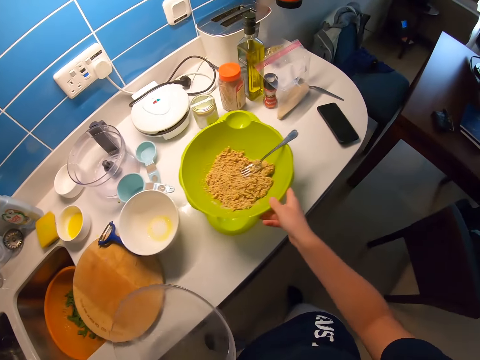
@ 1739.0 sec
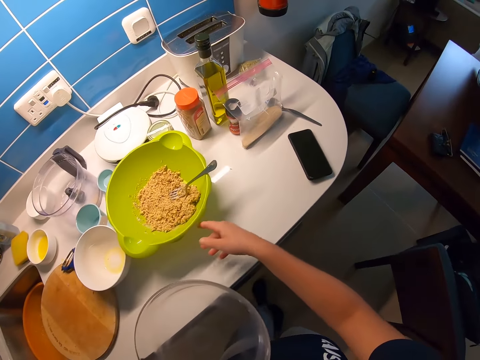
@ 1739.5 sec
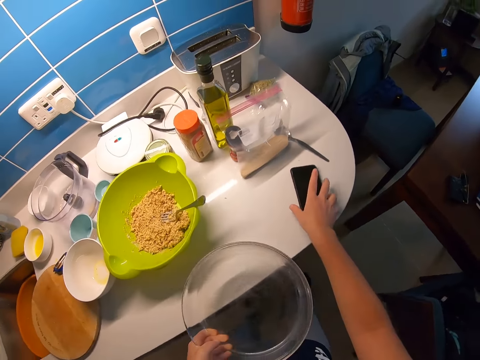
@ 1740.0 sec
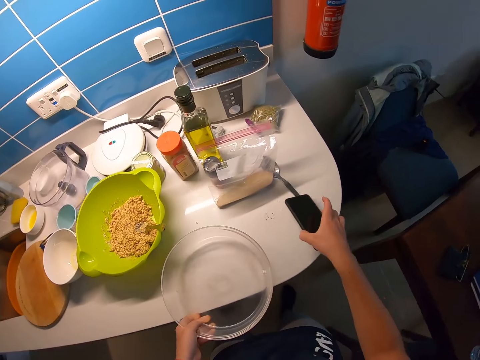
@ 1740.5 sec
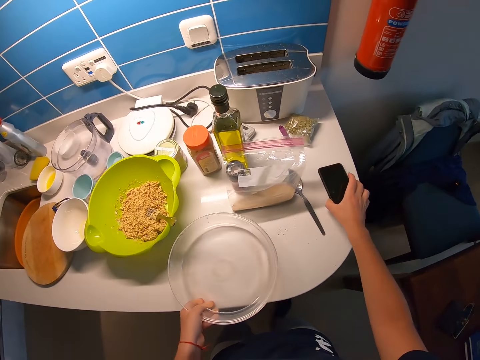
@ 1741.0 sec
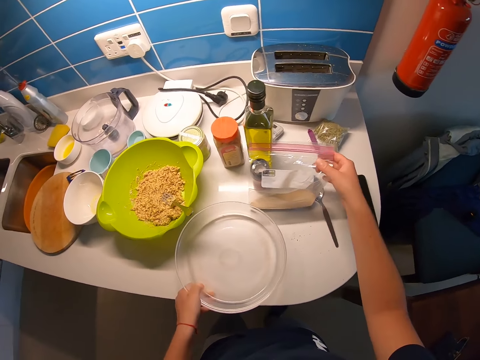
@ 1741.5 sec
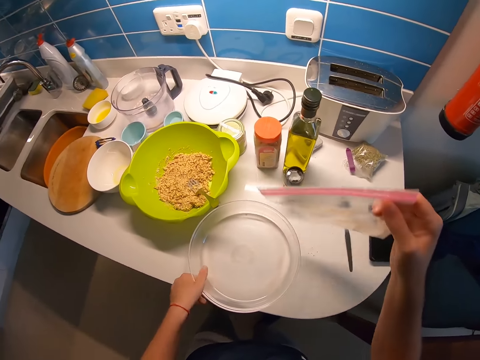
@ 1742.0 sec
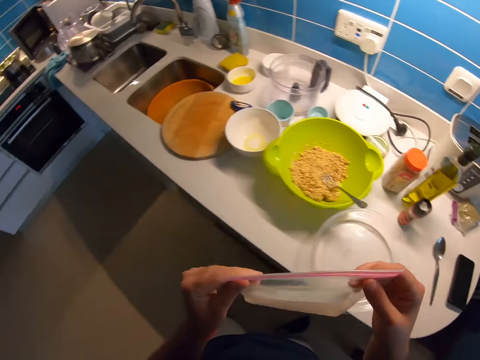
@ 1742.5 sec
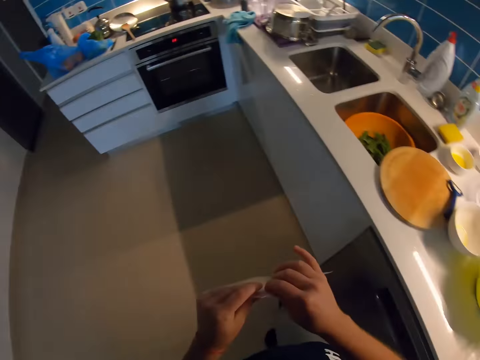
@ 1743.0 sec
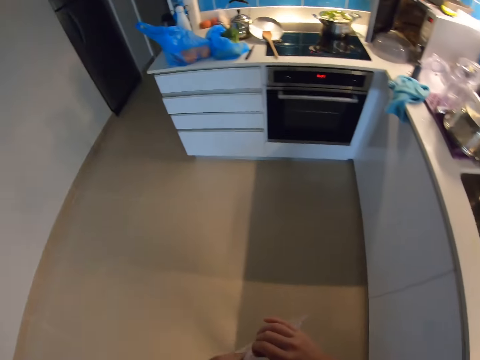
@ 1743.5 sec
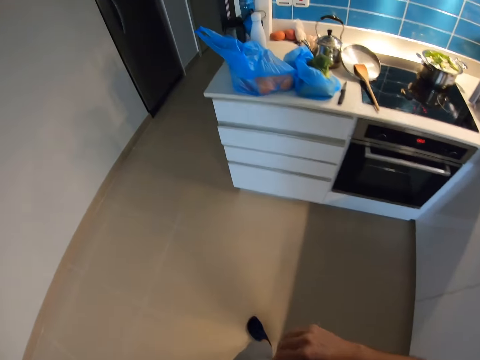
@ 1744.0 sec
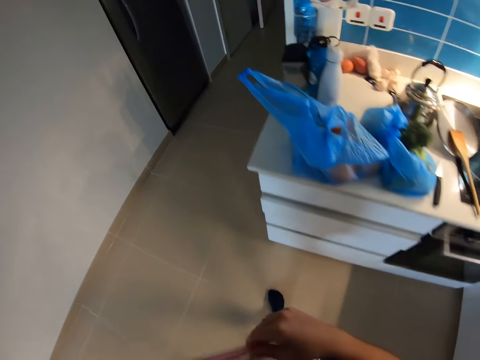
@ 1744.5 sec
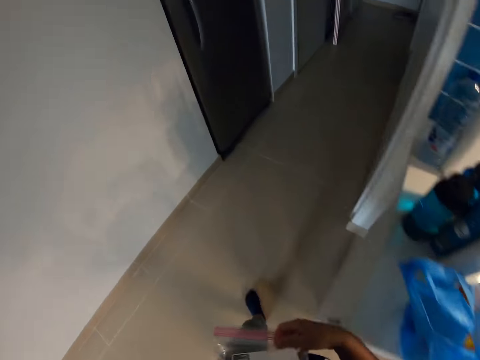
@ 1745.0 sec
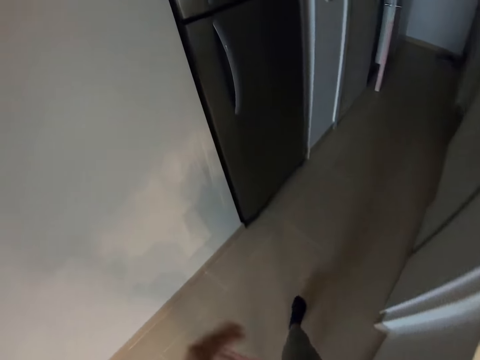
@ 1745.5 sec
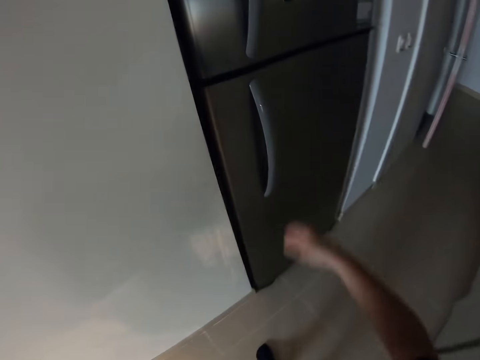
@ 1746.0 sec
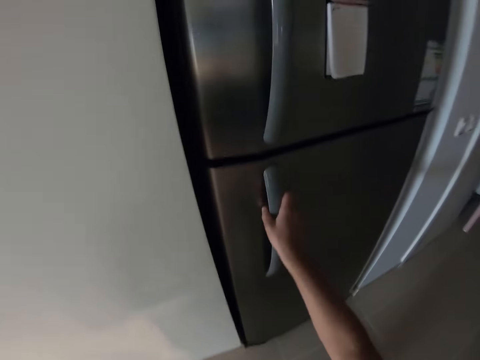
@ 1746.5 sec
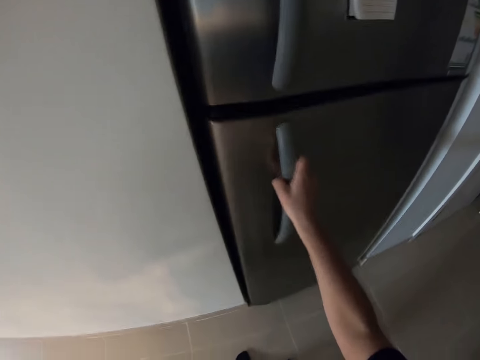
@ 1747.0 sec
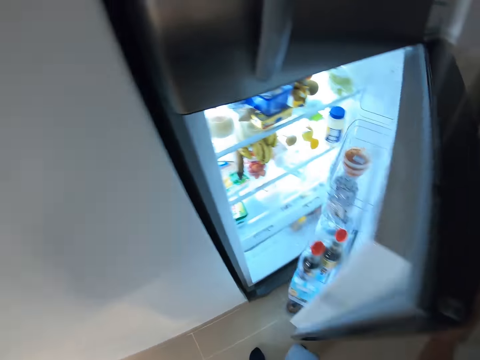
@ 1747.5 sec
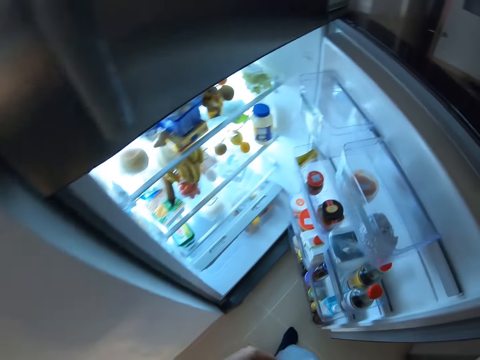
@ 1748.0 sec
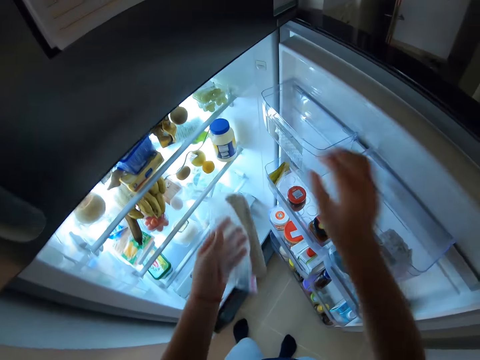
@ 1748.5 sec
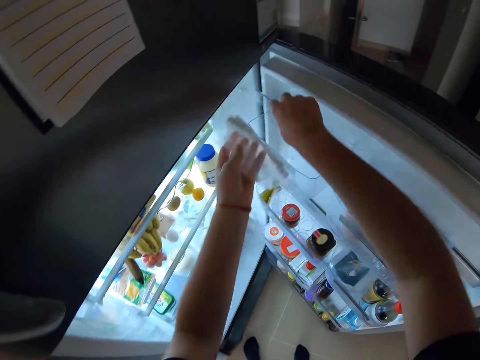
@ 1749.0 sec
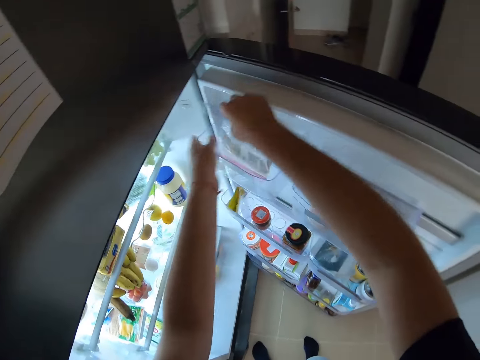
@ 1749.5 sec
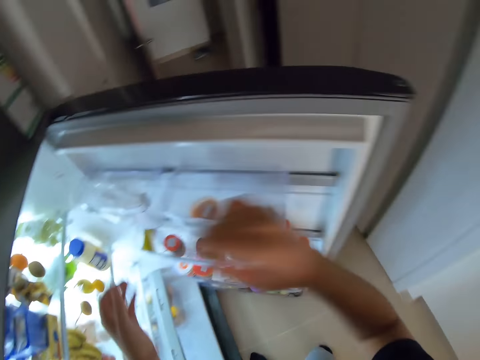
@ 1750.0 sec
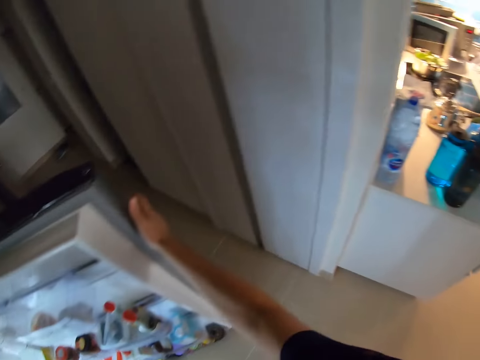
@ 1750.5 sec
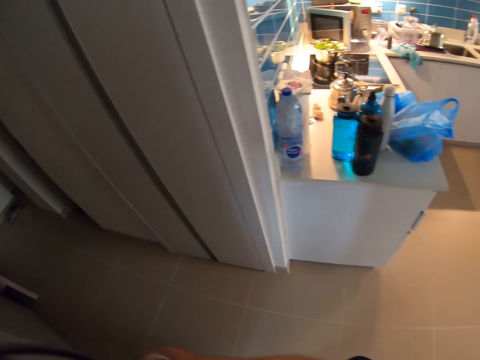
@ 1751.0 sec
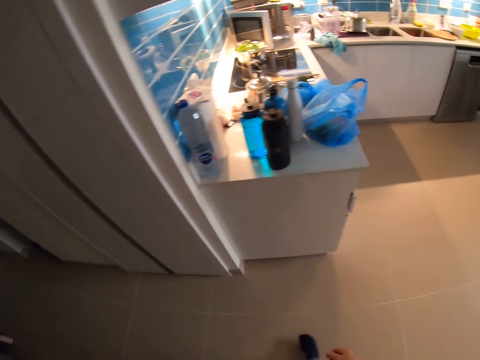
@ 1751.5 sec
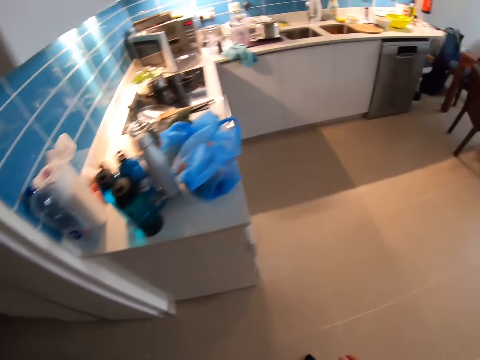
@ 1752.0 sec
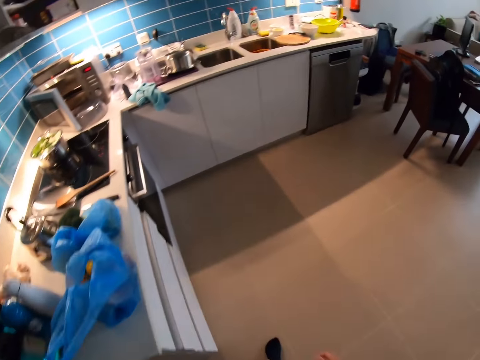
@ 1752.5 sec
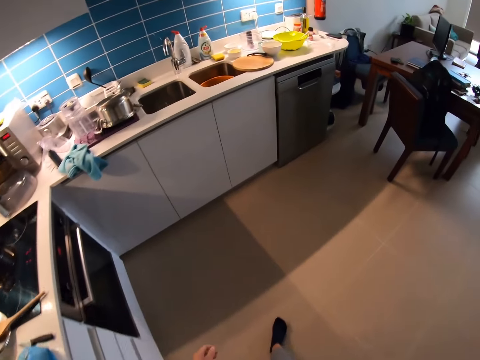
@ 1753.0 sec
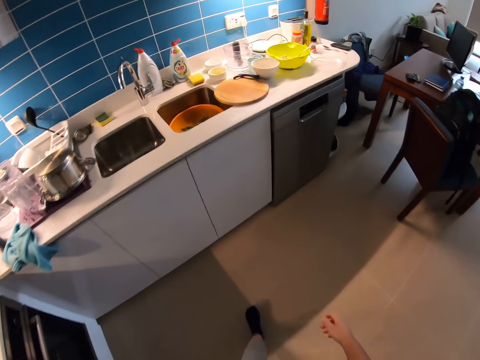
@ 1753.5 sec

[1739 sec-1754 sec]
The camera wearer adjusts the green bowl of batter on the kitchen table with her right hand. She picks up the phone on the kitchen table with her right hand and drops the phone on the kitchen table with her right hand. She picks up the zip-lock bag containing ground ginger with her right hand. She drops the transparent glass bowl on the kitchen table with her left hand. She holds the zip-lock bag containing ground ginger with both hands. She walks towards a refrigerator. She passes the zip-lock bag containing ground ginger to her left hand. She opens the refrigerator with her right hand. She opens a compartment in the refrigerator with her right hand. She drops the zip-lock bag containing ground ginger into the compartment with her left hand. She closes the compartment with her right hand. She closes the refrigerator with her right hand. She walks to the kitchen table.

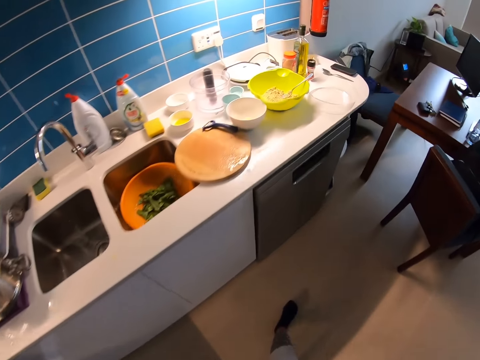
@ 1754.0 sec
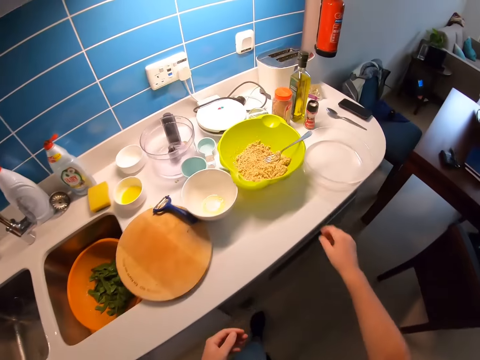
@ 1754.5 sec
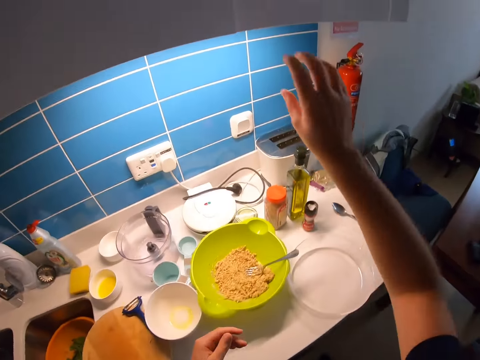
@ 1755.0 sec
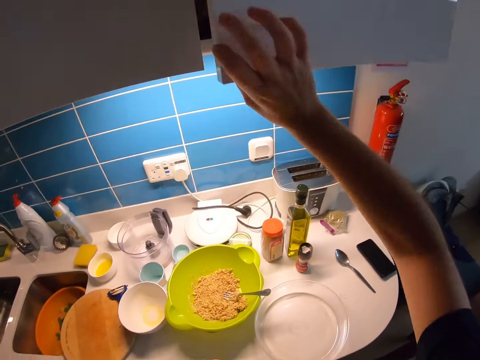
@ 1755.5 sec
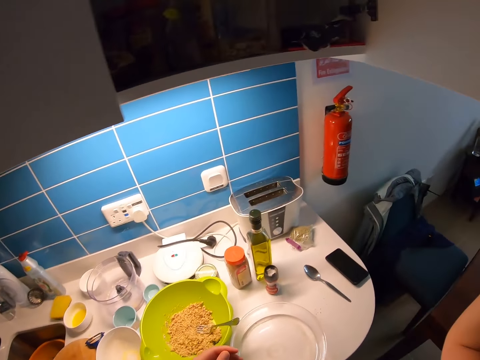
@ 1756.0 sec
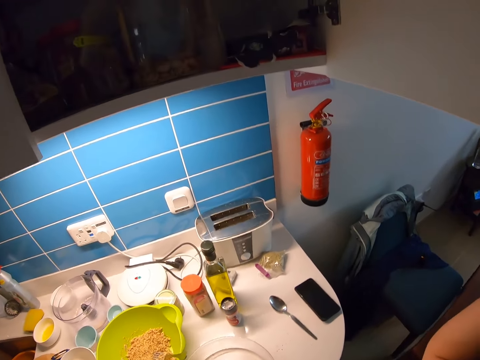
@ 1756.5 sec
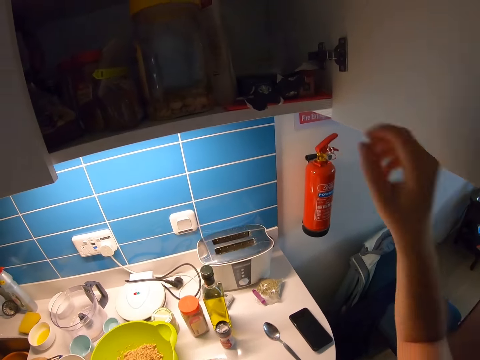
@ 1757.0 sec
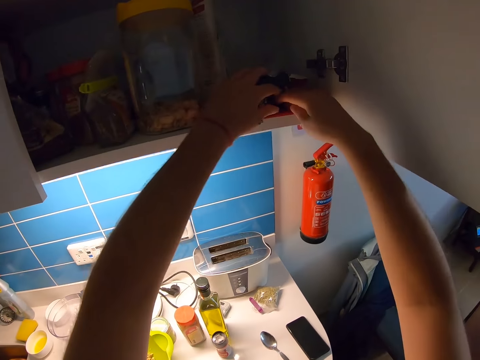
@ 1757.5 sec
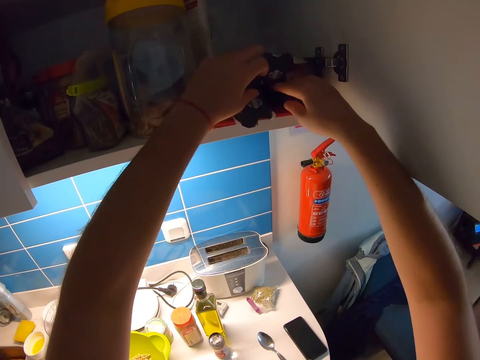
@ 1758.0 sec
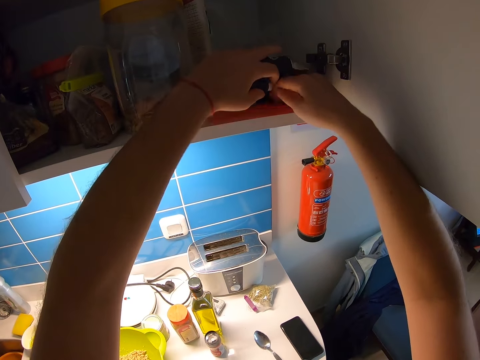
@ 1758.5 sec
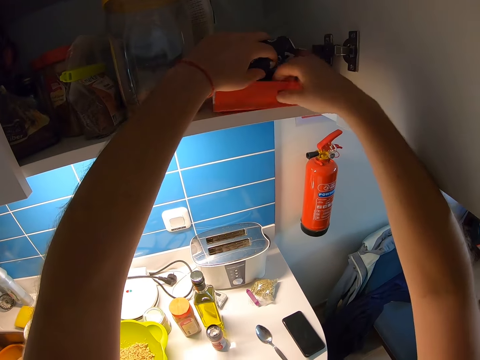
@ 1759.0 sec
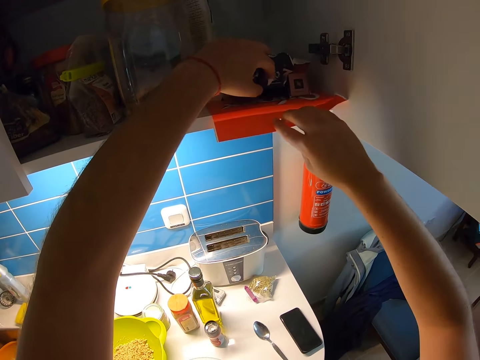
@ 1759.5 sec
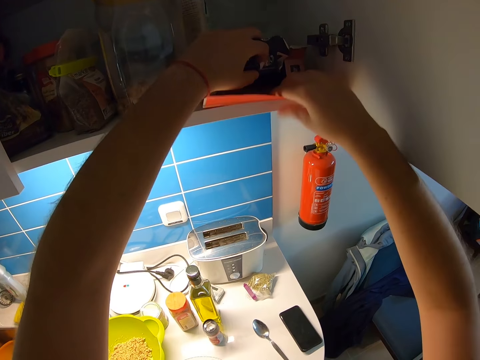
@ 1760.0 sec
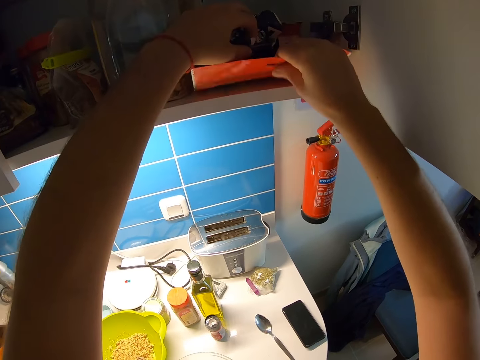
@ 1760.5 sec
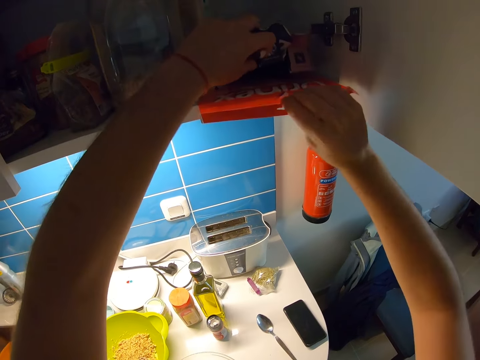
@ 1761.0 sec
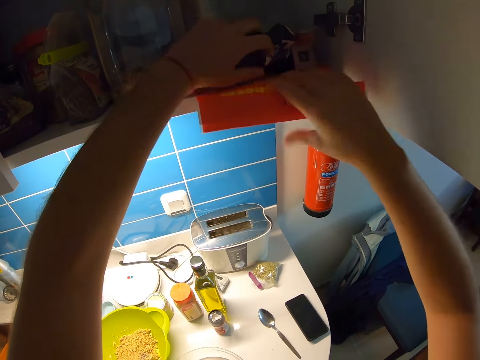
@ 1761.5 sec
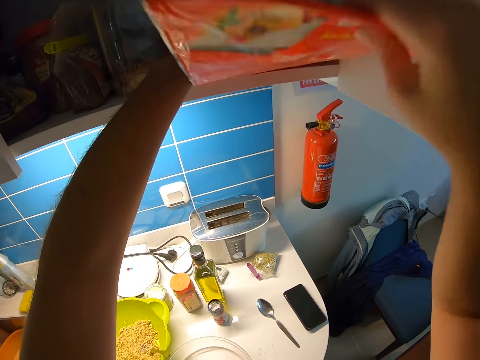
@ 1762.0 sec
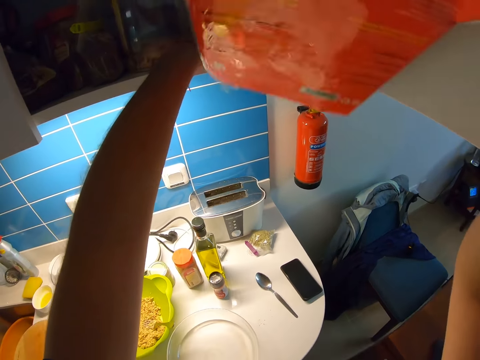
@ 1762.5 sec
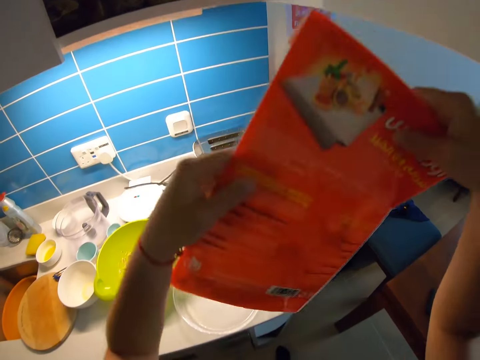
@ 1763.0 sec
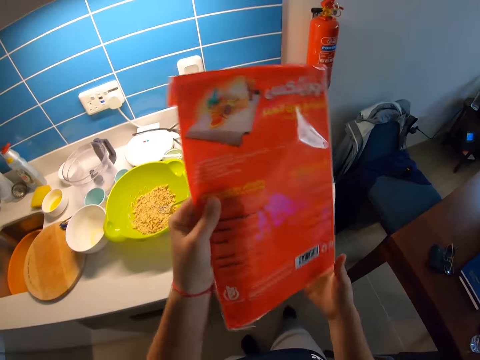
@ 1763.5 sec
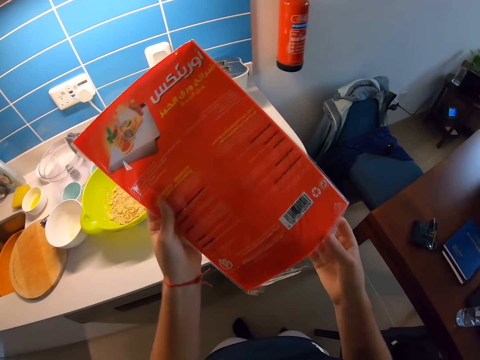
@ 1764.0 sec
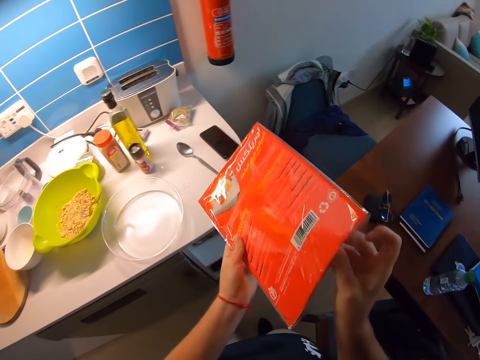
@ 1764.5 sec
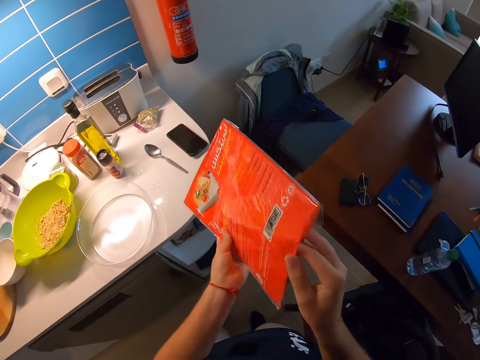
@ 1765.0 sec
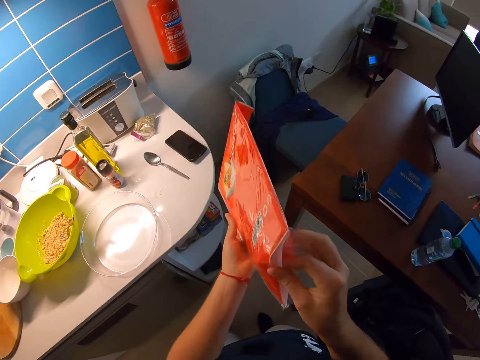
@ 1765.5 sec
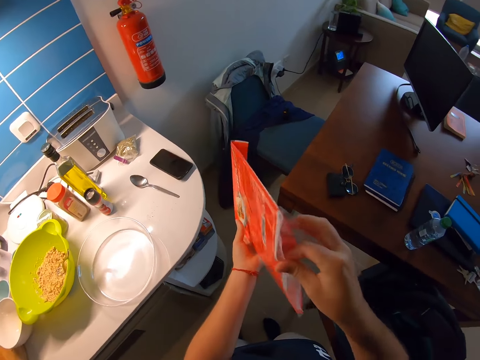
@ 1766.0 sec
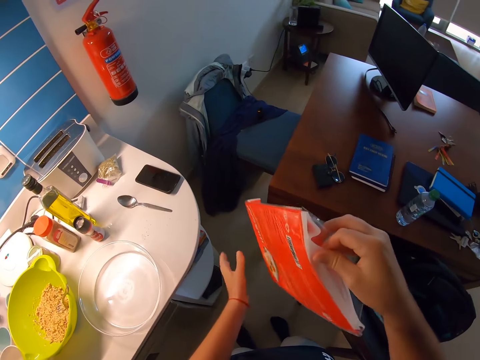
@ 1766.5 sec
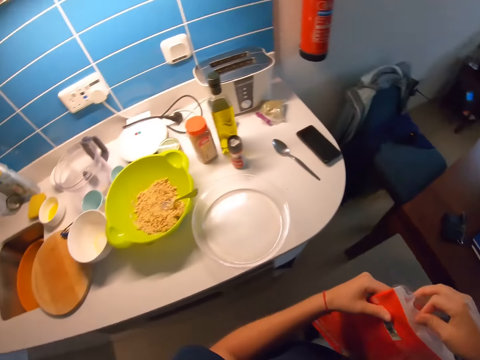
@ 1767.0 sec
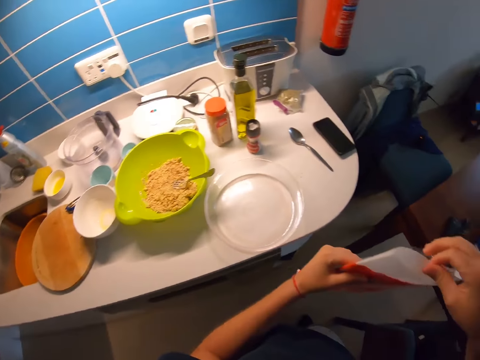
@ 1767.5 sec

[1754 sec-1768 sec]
The camera wearer opens the upper cabinet with her right hand. She searches the upper cabinet with both hands. She brings a pack of parchment paper from the upper cabinet with her right hand. She holds the pack of parchment paper with both hands. She brings a sheet from the pack of parchment paper with her right hand.
